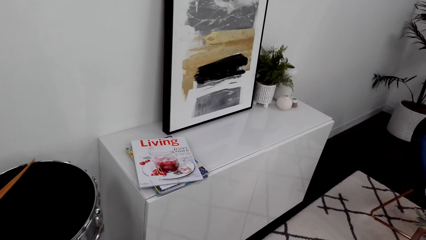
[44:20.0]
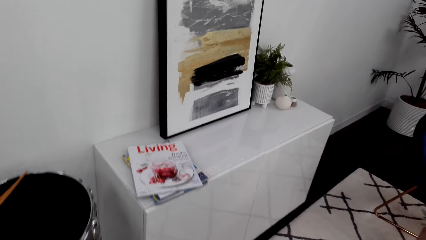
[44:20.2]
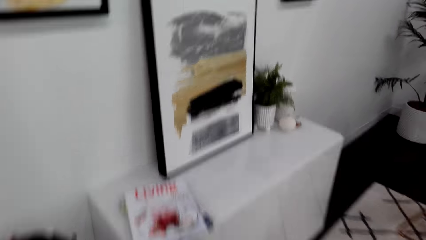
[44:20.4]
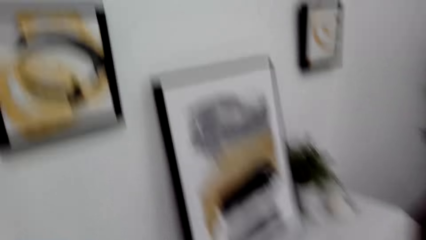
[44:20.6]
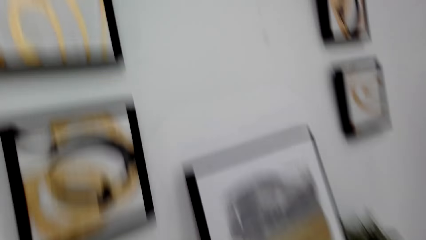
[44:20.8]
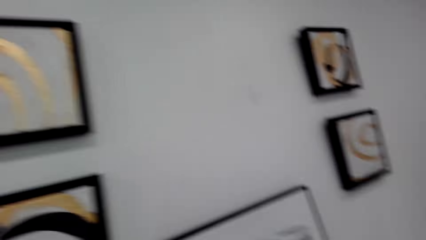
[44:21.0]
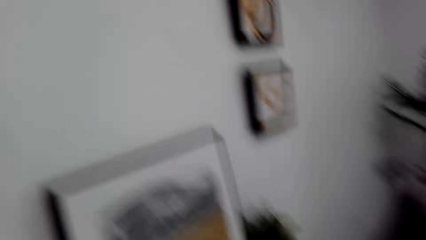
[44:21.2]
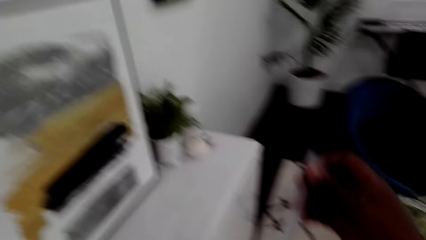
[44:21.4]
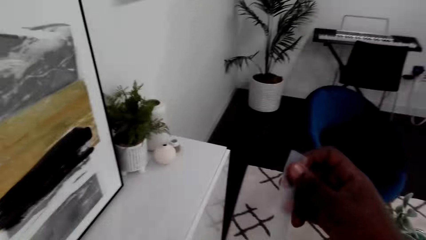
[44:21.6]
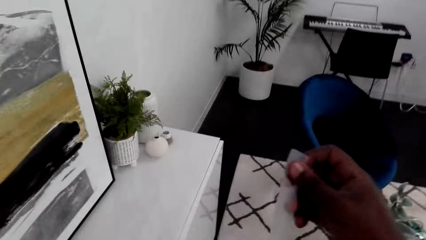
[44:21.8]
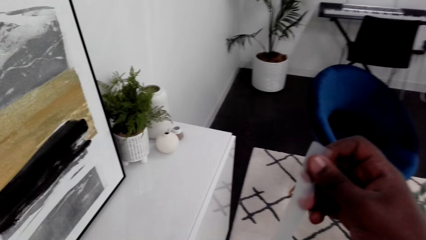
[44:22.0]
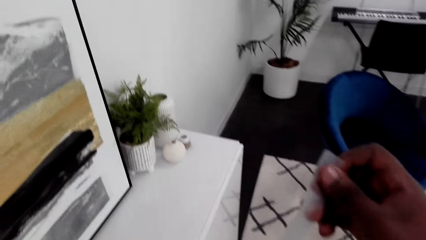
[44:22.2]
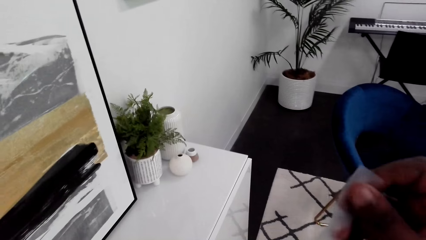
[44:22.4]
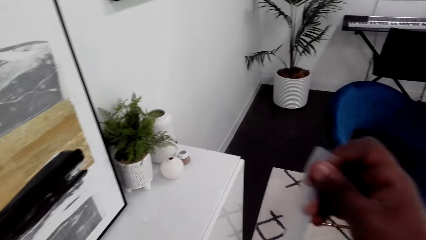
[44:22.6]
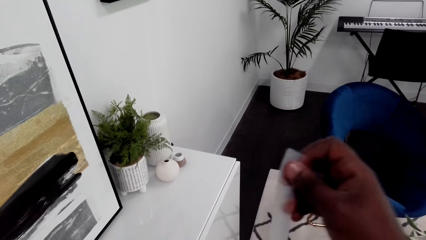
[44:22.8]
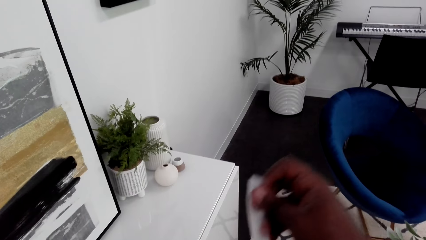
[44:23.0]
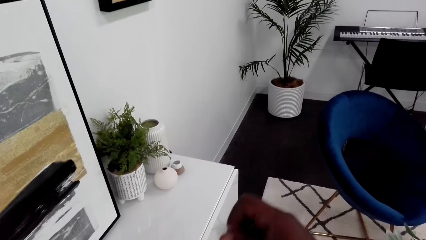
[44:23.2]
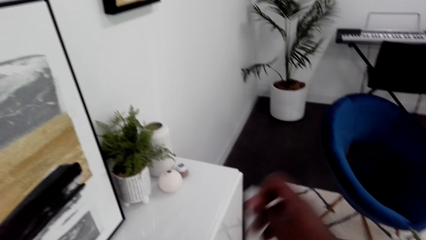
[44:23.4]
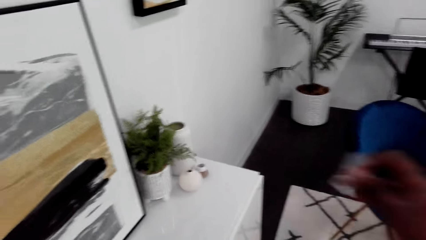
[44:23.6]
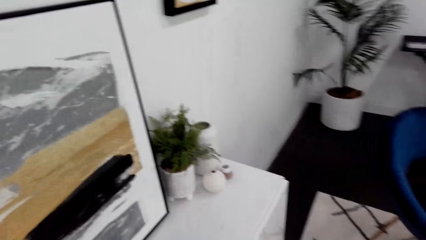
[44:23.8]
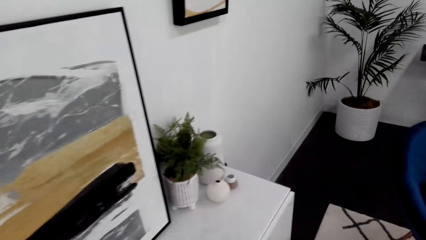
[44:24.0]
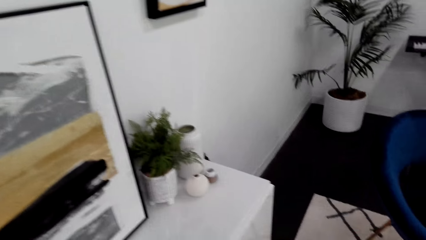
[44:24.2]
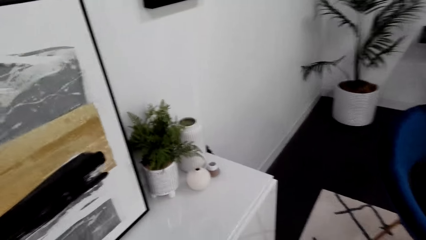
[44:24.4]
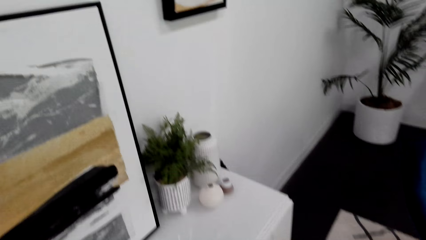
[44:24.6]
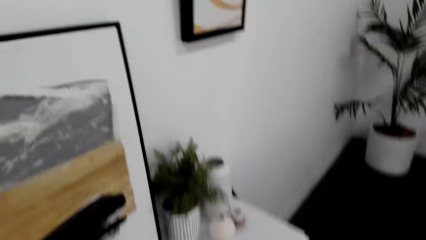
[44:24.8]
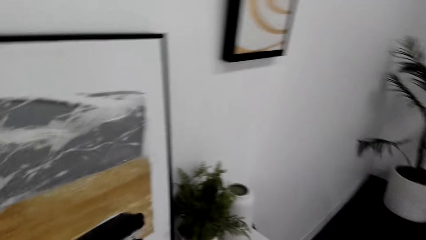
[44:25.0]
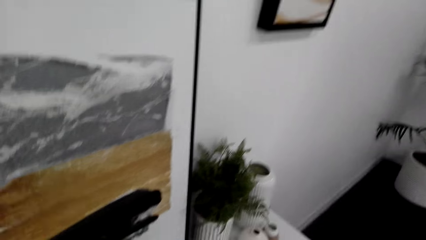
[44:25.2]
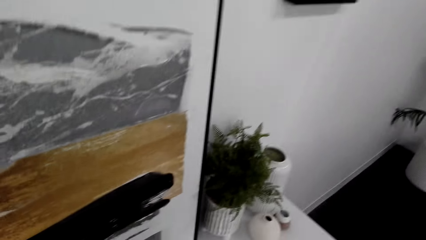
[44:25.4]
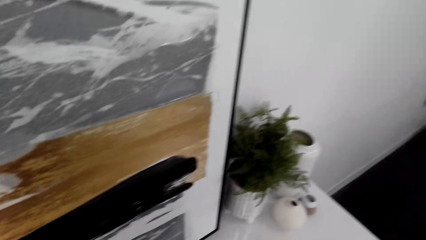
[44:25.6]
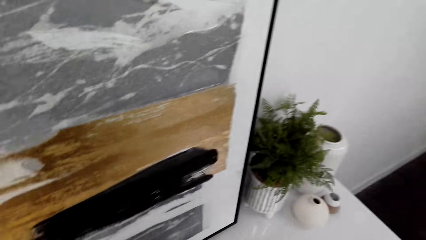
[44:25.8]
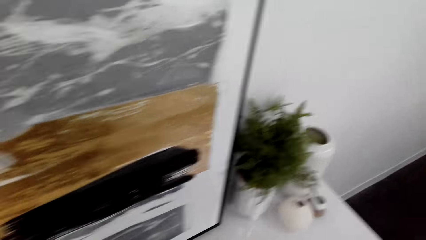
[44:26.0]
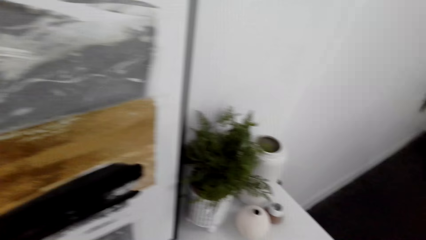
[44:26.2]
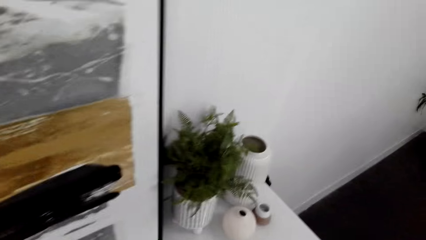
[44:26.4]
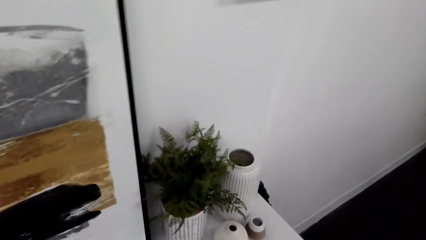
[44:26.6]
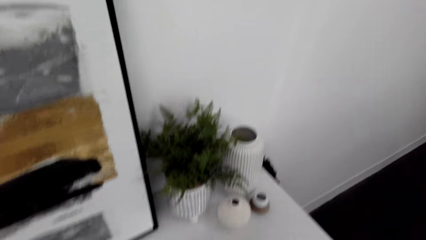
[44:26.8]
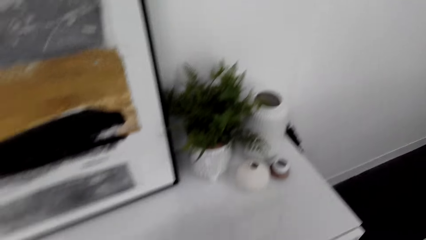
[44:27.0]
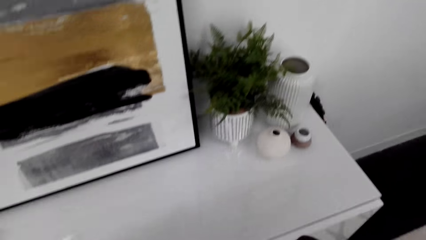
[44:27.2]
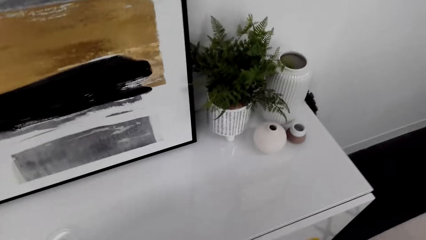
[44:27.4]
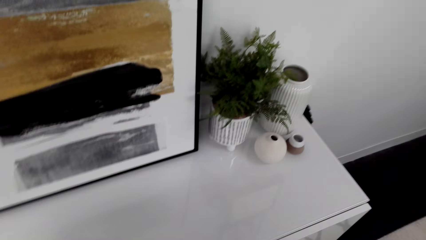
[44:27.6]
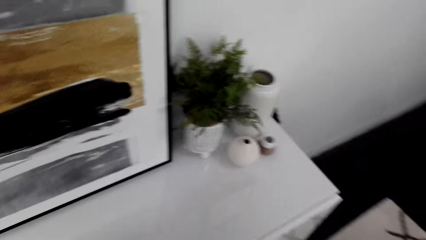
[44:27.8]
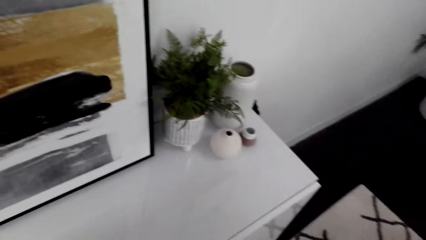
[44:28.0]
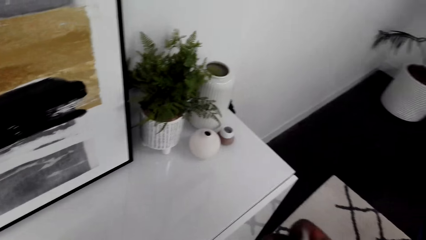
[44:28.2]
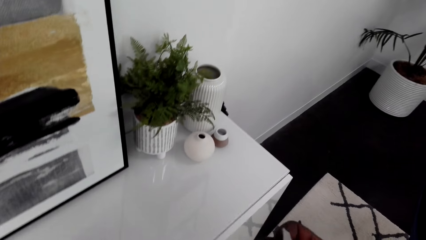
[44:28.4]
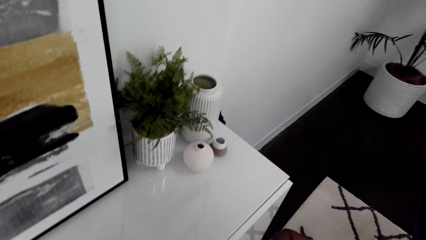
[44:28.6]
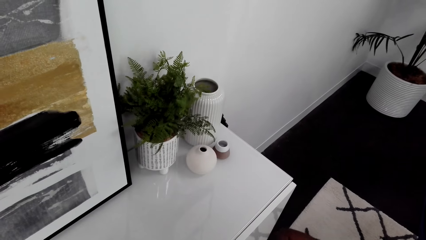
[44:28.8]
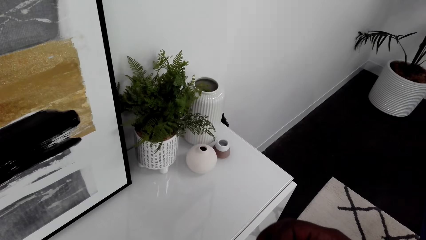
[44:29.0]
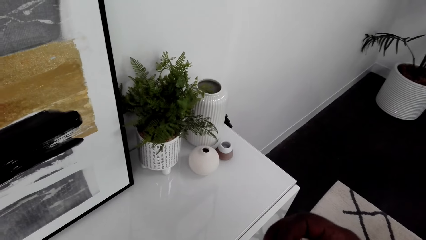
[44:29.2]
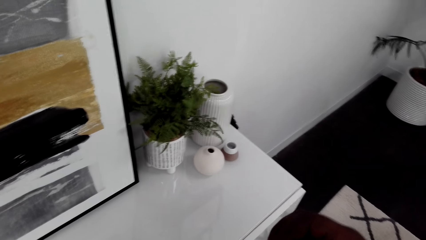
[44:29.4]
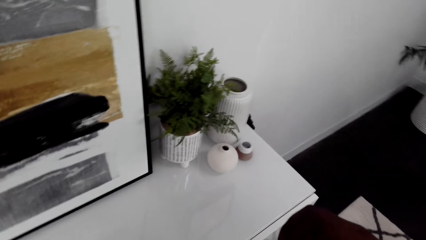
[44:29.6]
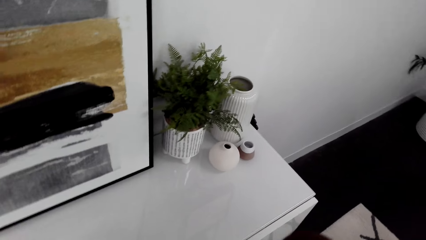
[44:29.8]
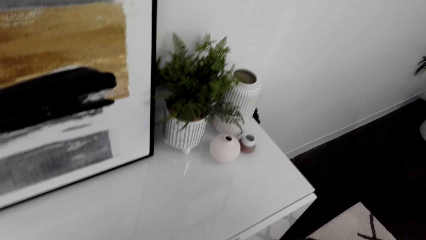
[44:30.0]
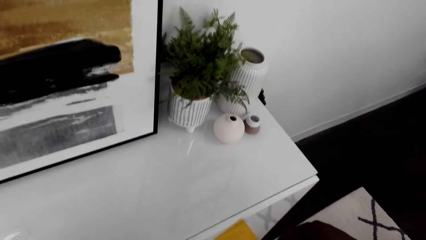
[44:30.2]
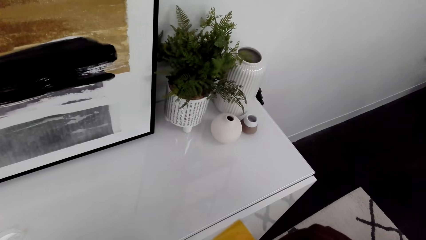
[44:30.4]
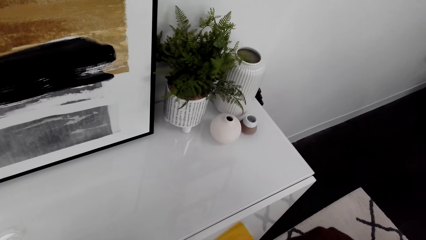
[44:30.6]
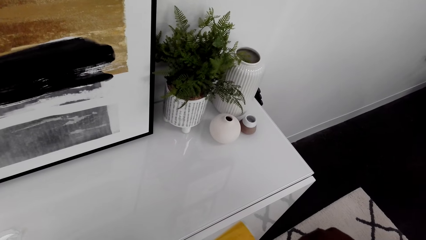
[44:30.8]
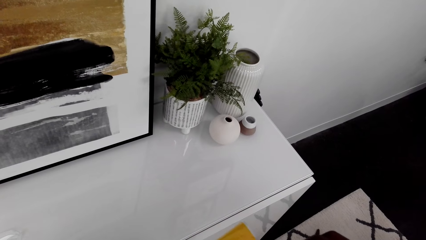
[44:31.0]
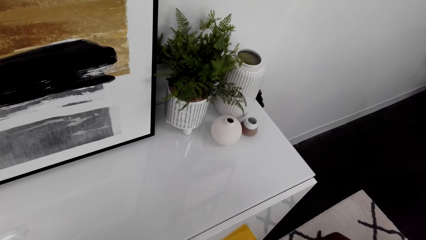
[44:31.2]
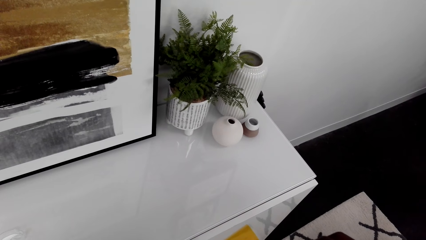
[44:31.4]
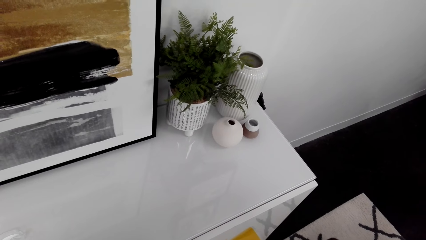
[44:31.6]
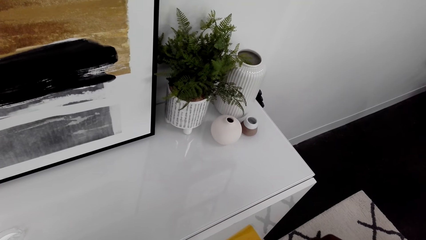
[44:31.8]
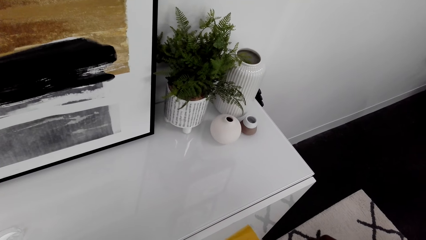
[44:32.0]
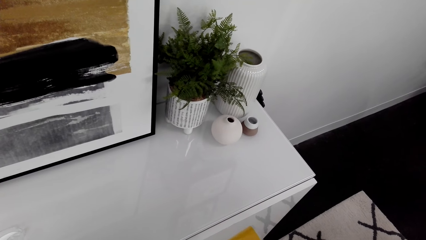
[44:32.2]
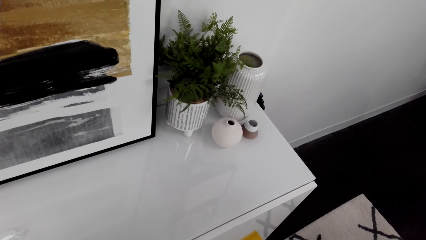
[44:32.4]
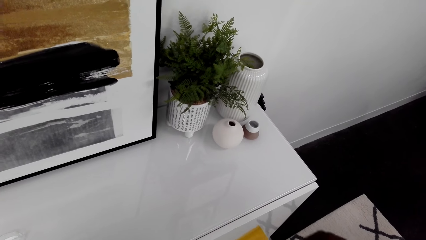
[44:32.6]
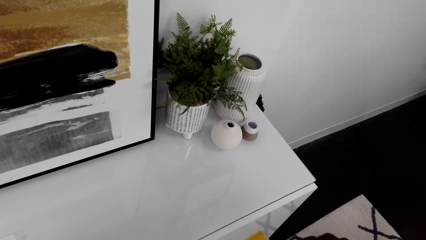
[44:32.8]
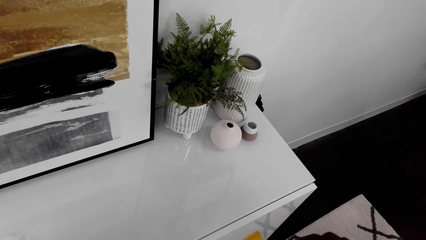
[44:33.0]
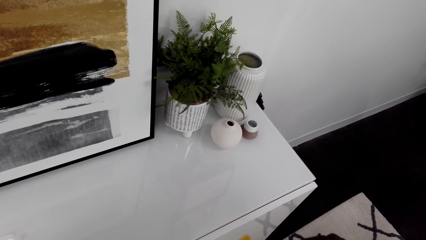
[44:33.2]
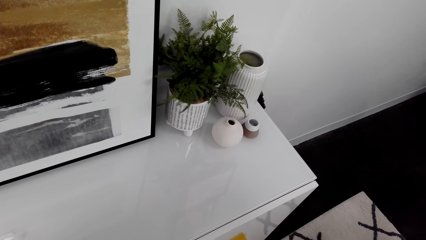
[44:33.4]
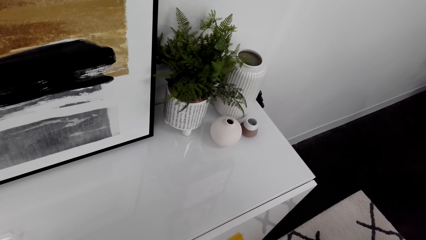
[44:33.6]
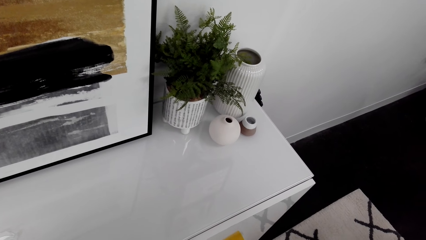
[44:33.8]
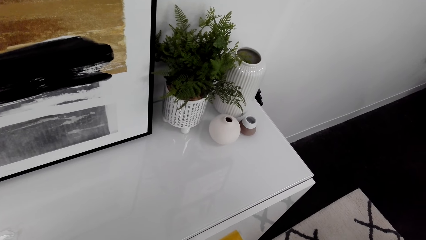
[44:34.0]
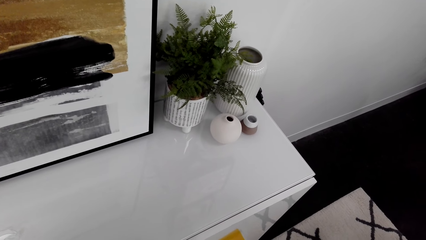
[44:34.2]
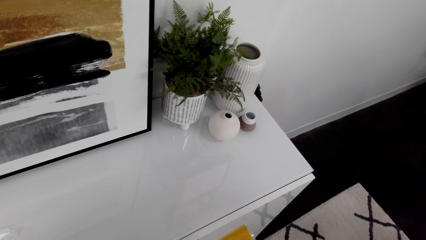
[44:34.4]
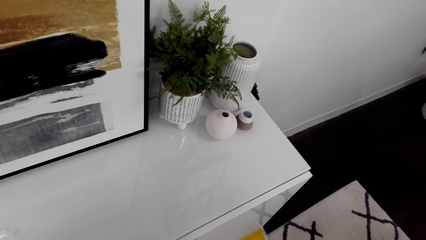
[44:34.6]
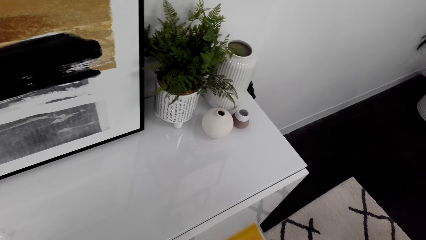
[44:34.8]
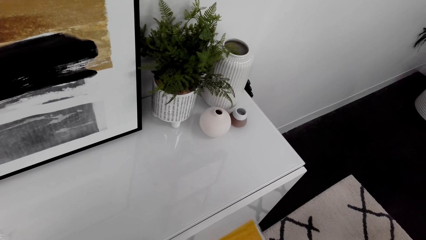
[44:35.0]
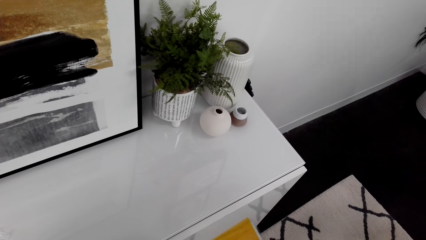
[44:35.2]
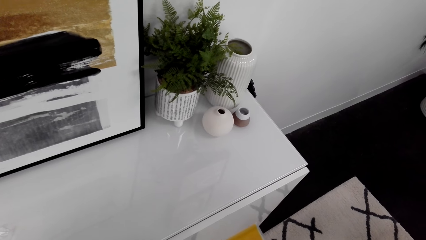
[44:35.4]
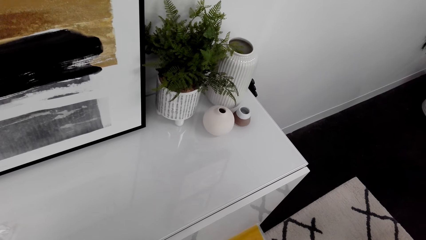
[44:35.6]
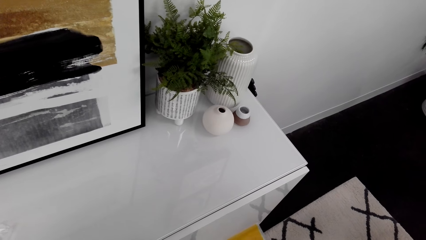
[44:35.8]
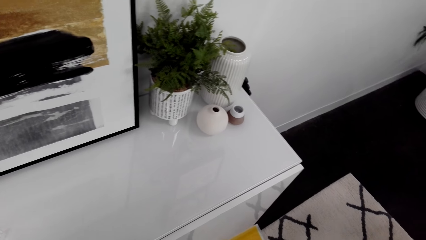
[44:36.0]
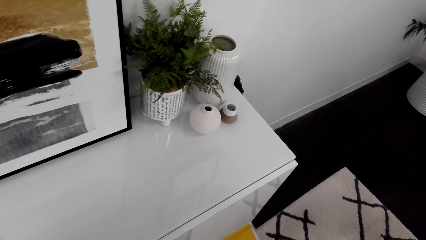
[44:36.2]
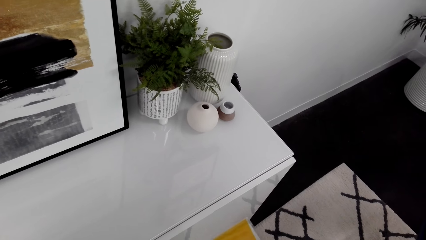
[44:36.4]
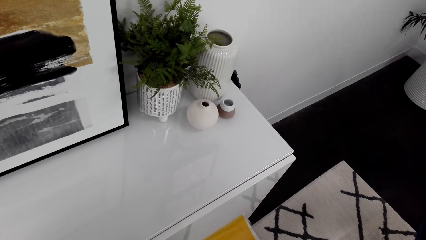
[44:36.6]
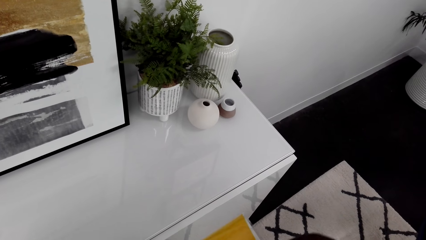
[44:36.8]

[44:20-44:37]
The camera wearer cuts cello tape. They hold the sellotape. They turn around.
